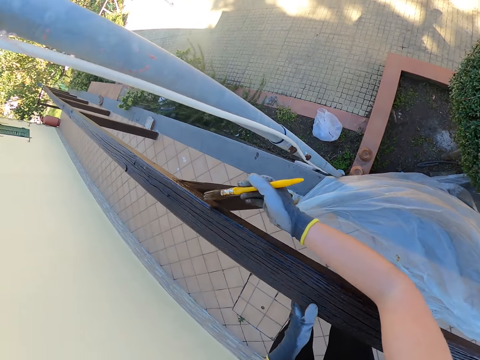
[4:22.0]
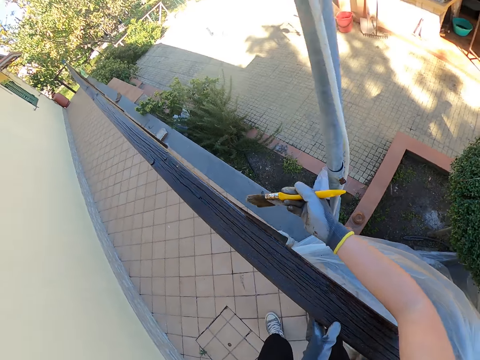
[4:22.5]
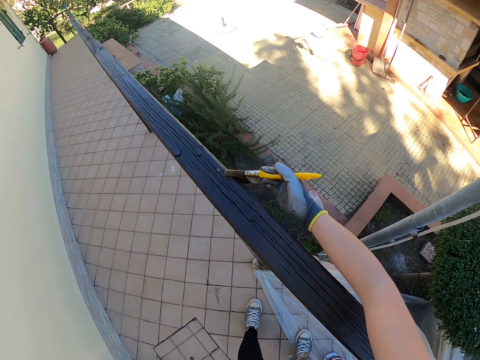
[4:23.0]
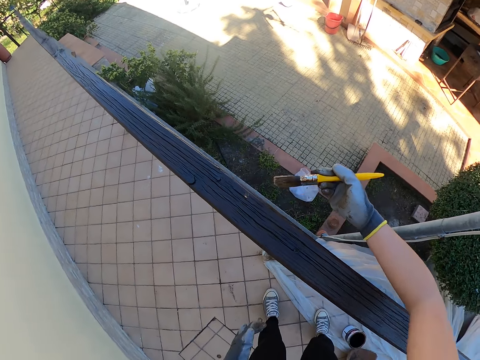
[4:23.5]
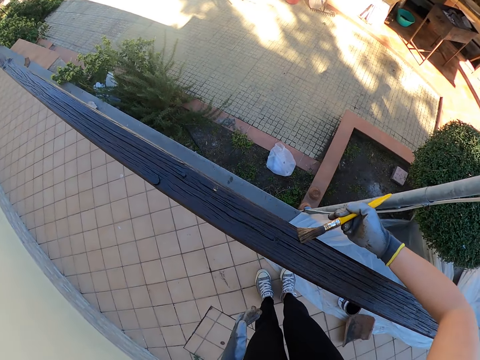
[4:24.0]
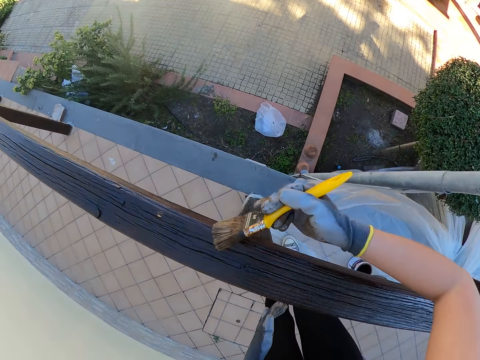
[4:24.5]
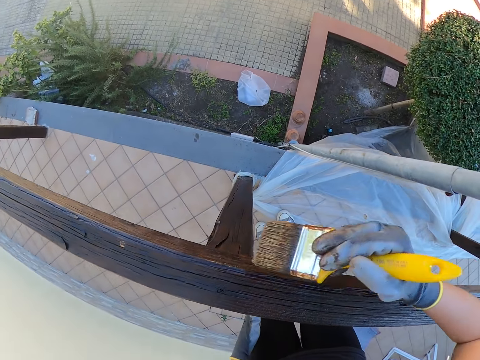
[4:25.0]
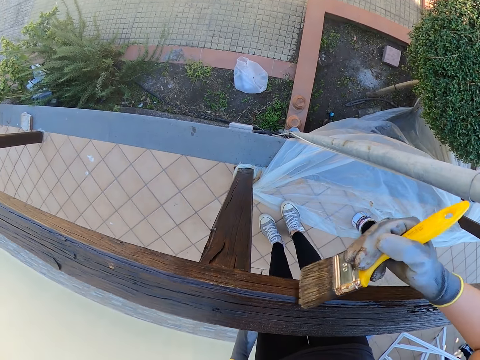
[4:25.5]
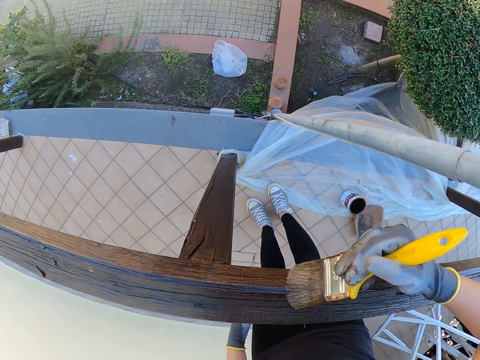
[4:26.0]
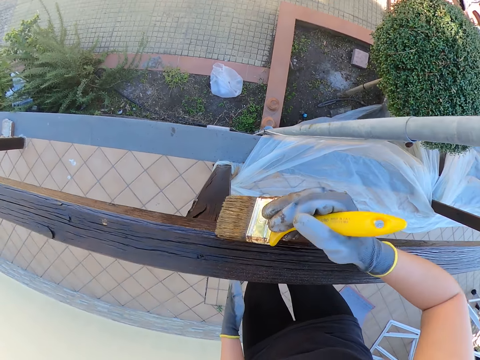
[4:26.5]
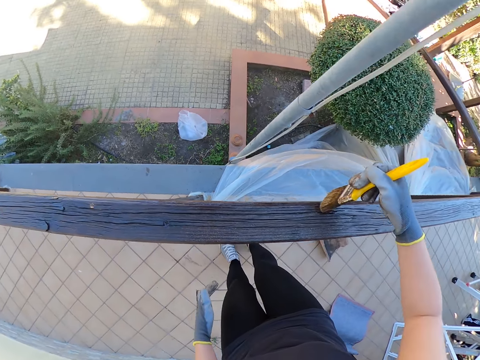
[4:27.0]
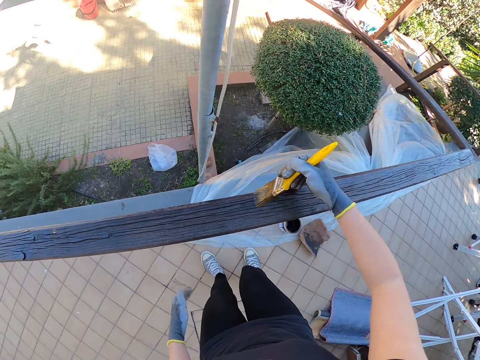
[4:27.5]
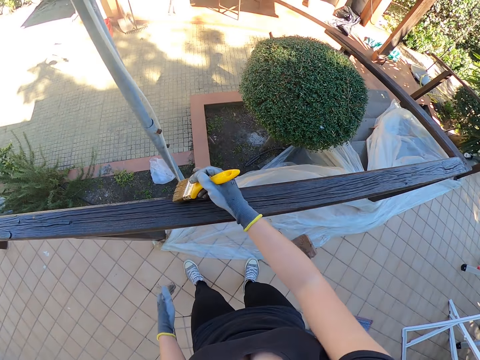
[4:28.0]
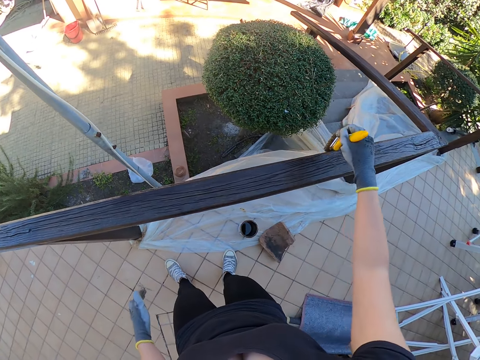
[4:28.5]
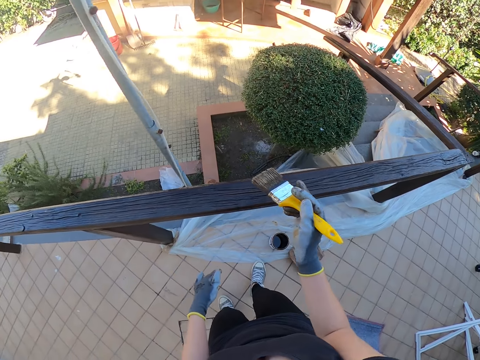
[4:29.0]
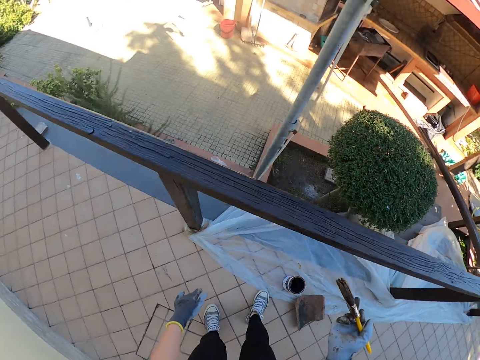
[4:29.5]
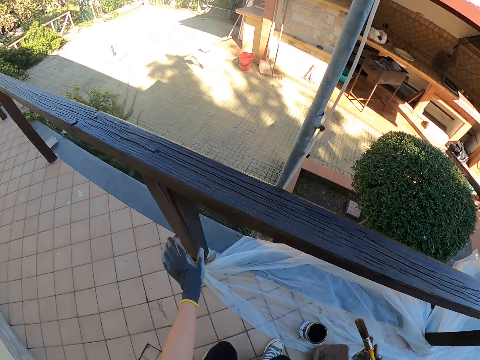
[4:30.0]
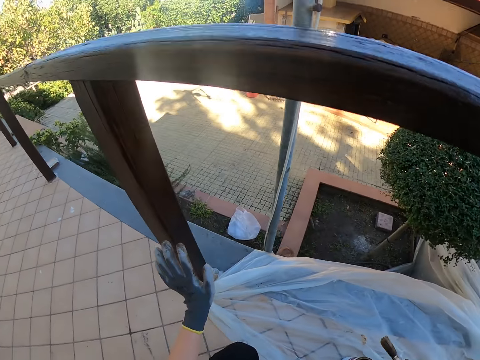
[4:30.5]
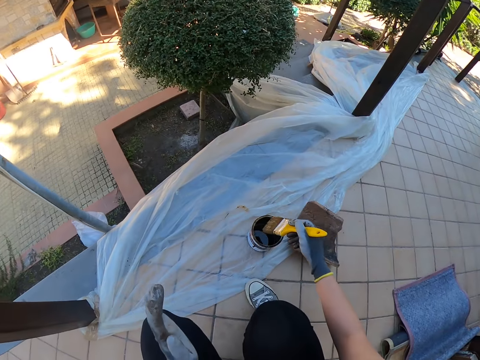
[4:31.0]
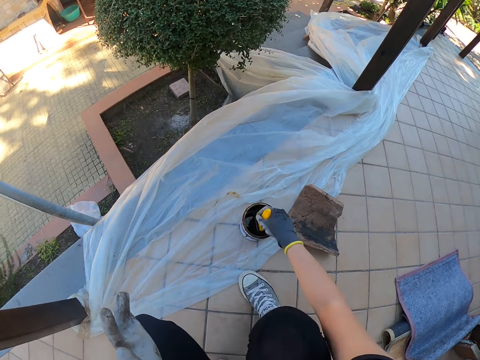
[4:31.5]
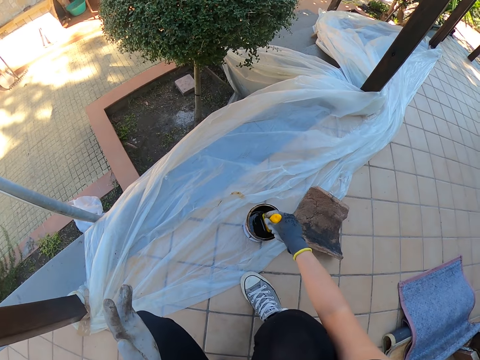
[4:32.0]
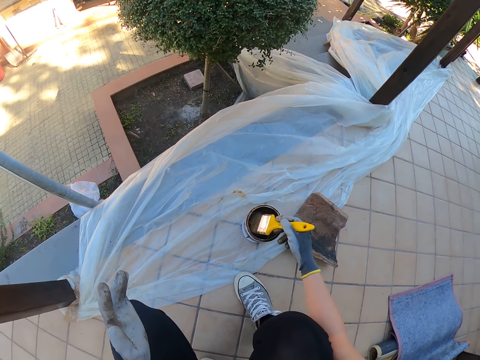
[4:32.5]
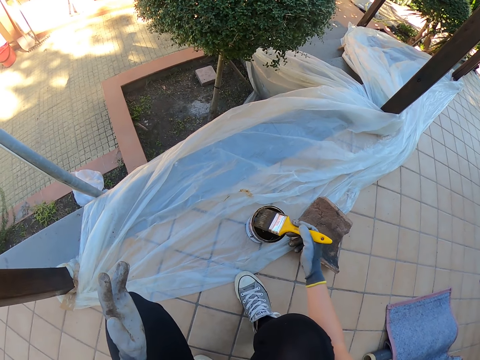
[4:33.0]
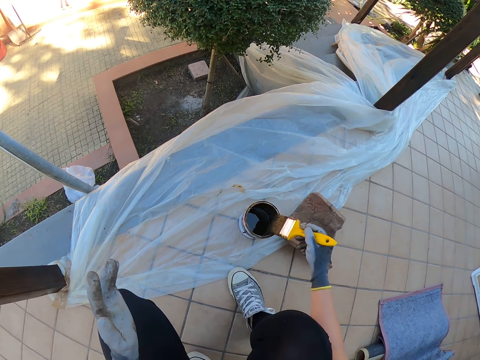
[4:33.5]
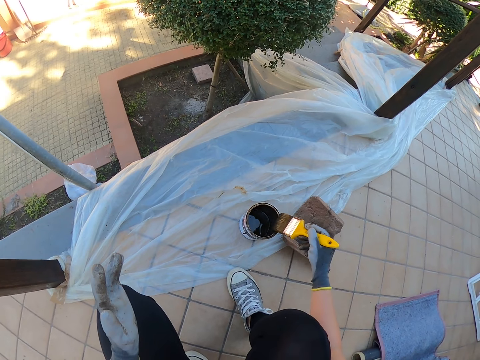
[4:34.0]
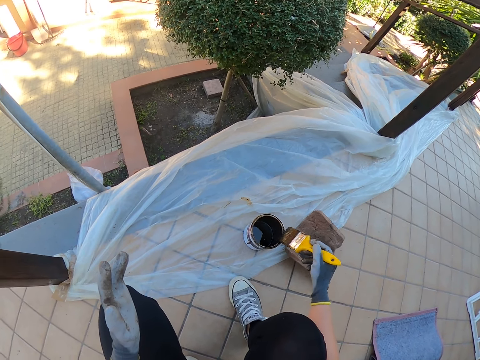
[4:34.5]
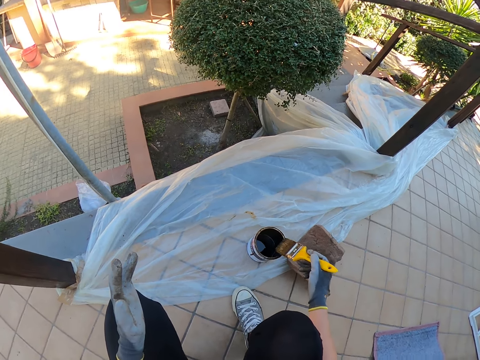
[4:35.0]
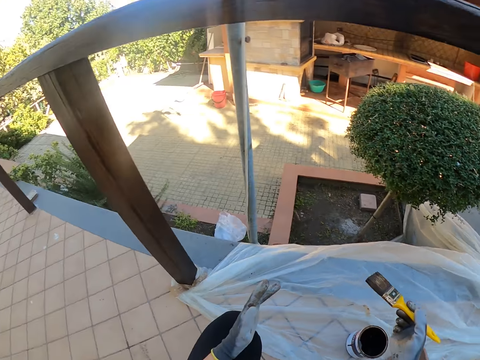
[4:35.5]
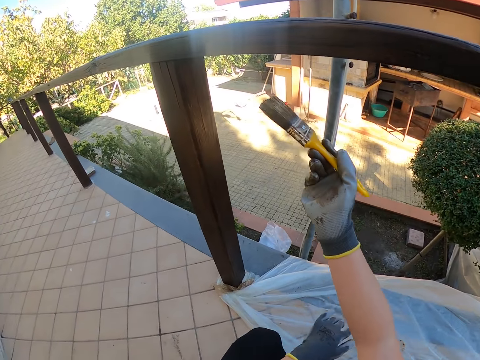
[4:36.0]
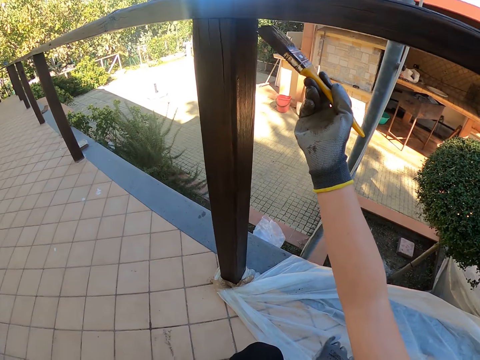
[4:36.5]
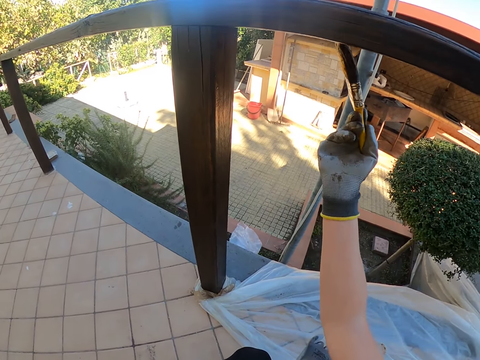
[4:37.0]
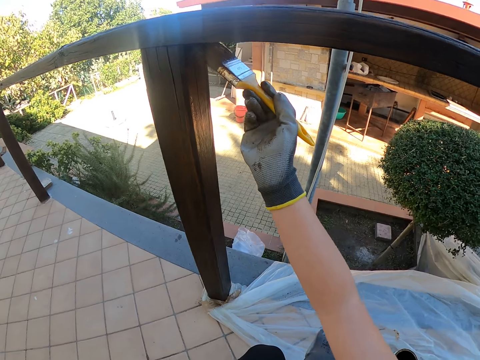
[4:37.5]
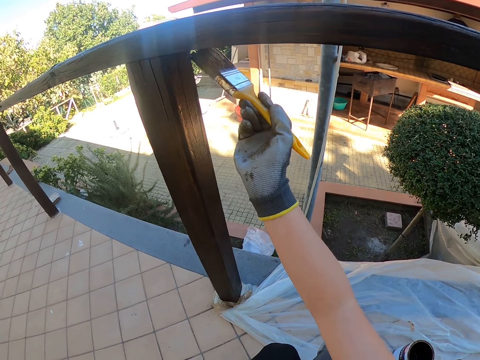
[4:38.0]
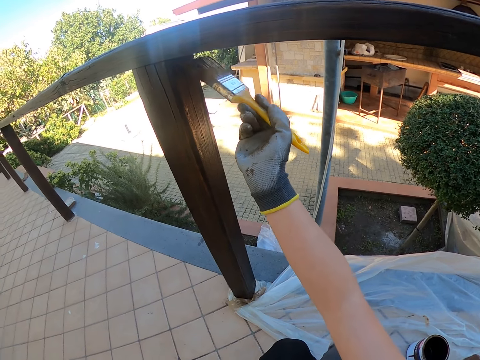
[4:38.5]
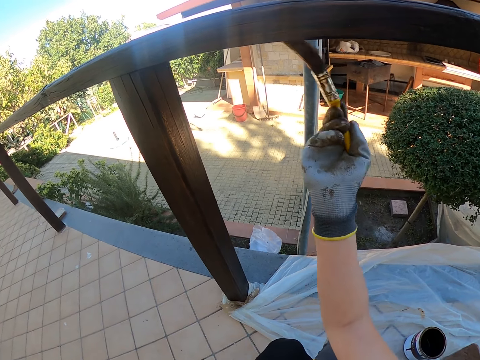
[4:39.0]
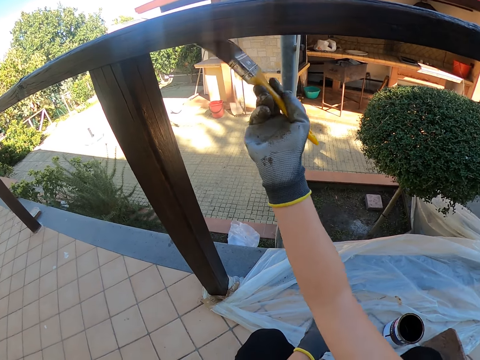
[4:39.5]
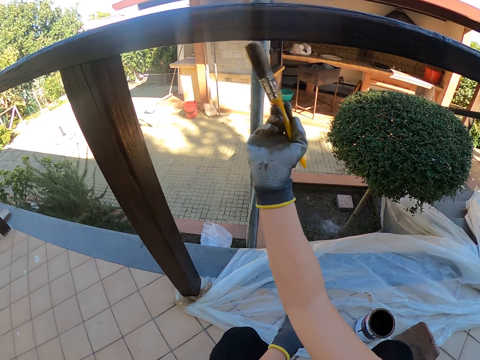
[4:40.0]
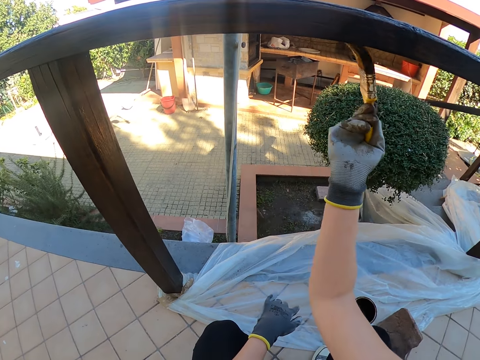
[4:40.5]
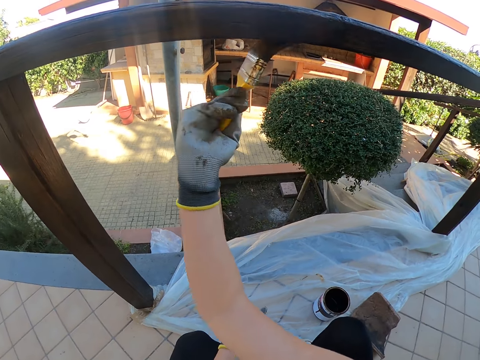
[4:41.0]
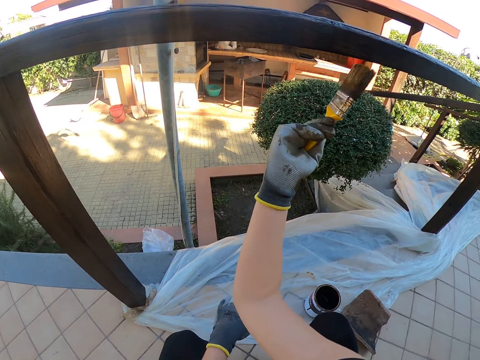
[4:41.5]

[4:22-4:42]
The camera wearer moves the left leg. They remove a hand from the railing cap. They move the left leg. They move the right leg. They move the right leg again. They remove the brush from the porch railing cap. They move backwards. They touch the porch rail post. They dip the paint brush in the paint can. They drain the paint on the brush by the side of the paint can. They remove the brush from the paint. They paint the porch railing cap.

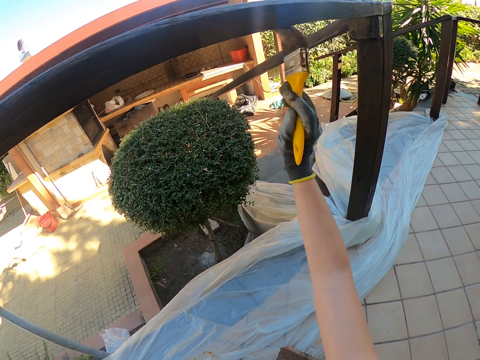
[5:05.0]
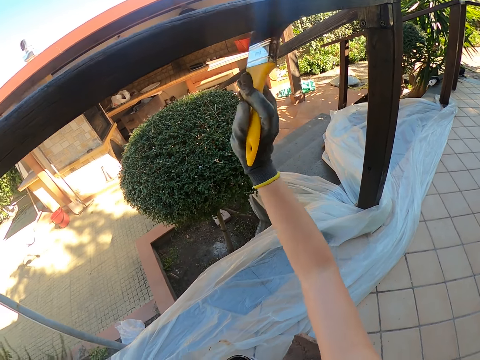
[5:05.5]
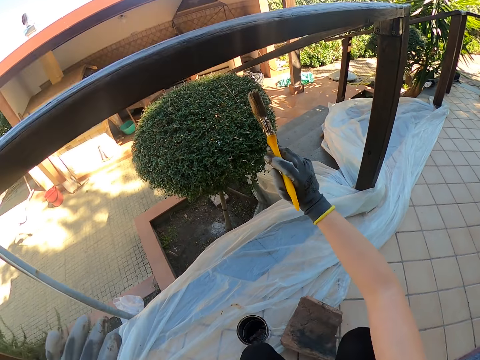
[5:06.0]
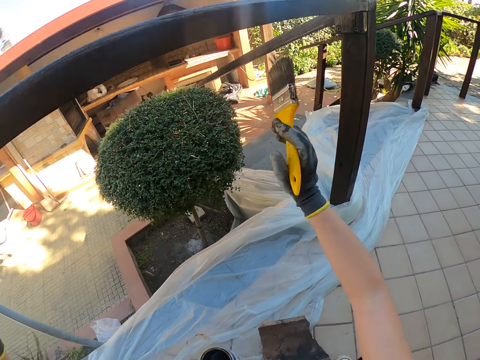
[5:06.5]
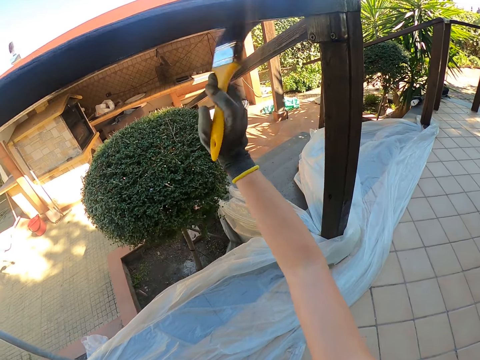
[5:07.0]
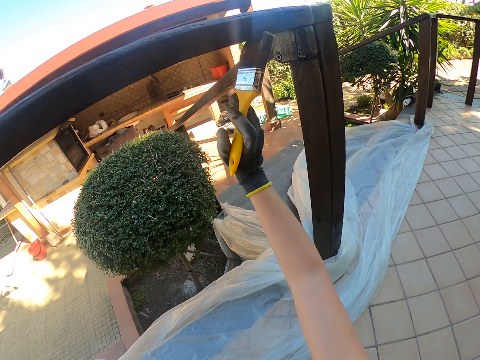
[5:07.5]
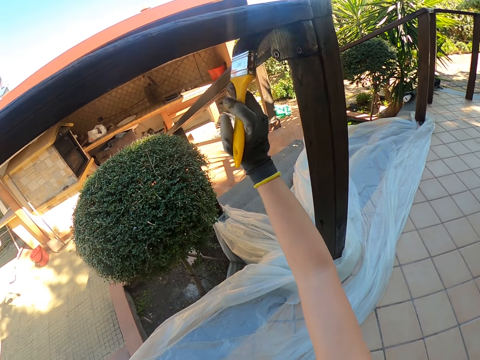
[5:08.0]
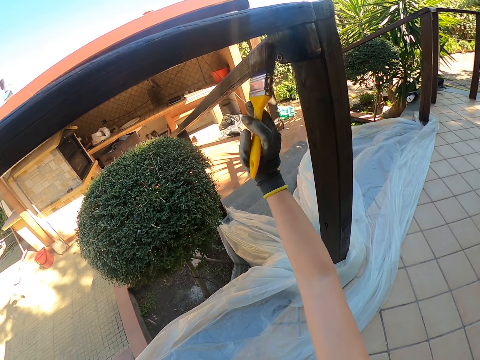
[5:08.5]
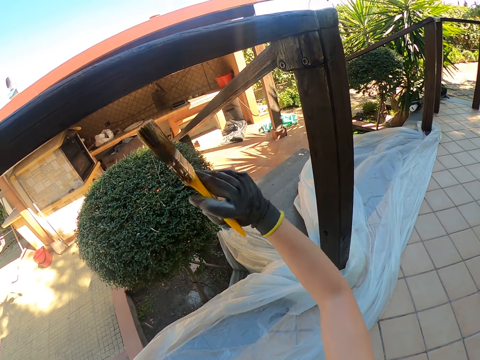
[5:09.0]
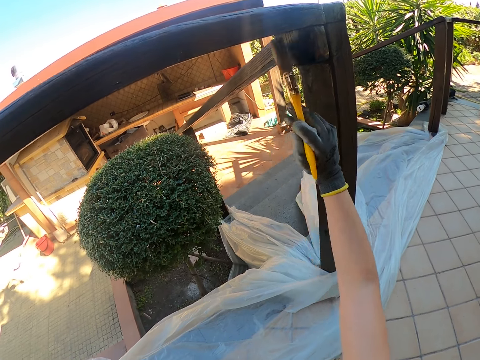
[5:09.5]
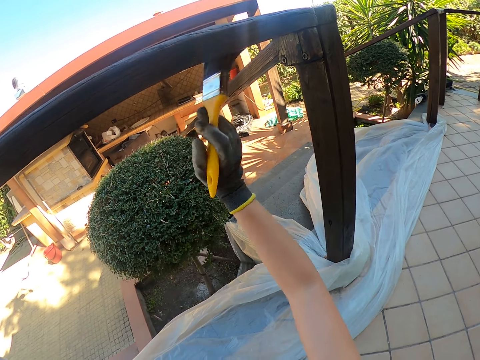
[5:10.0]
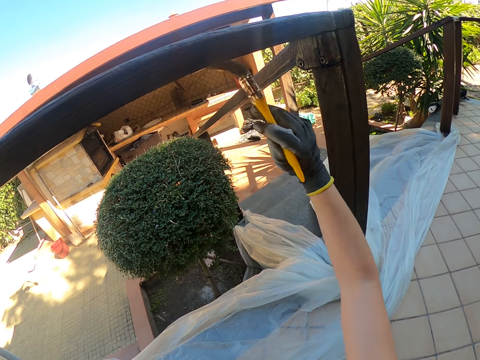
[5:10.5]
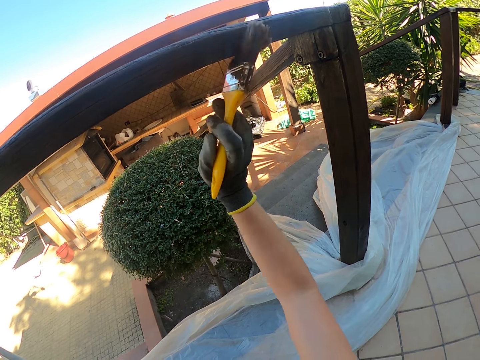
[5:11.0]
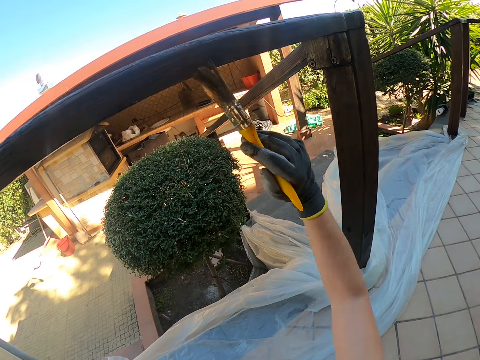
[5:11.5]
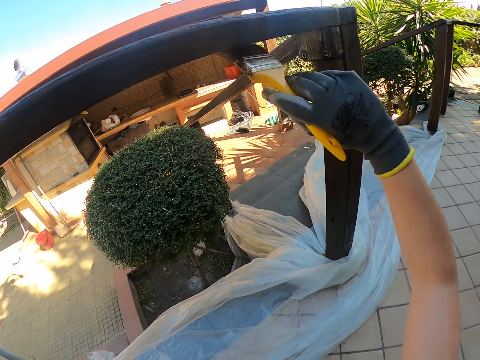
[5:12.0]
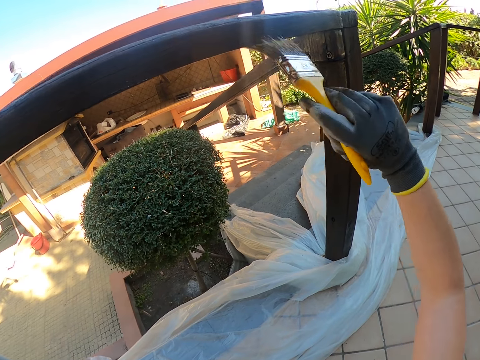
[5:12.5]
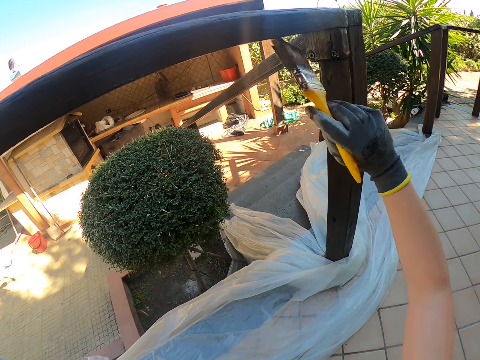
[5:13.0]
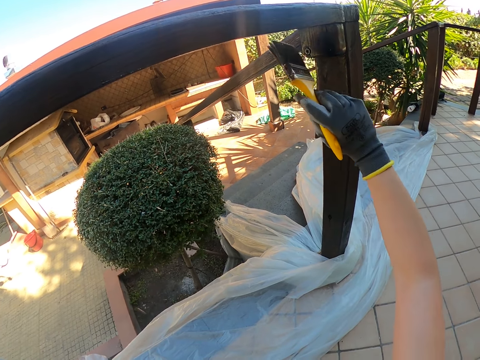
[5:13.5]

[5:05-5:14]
The camera wearer stops painting. They paint the exterior wooden railings.
